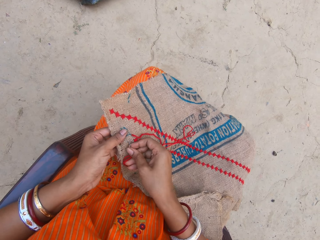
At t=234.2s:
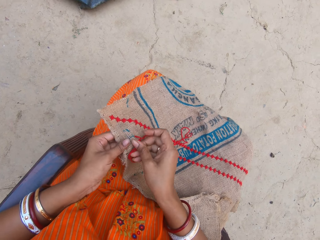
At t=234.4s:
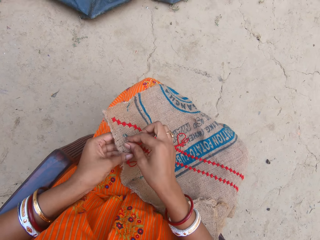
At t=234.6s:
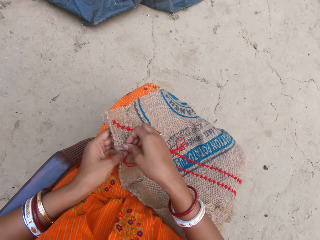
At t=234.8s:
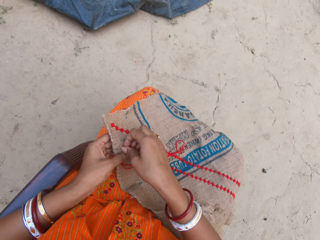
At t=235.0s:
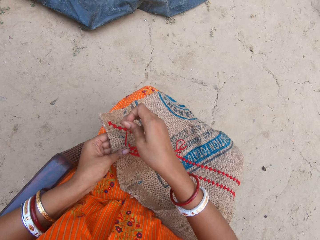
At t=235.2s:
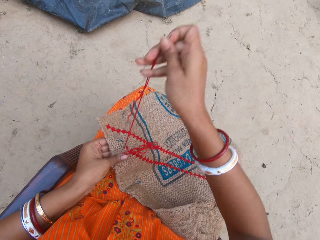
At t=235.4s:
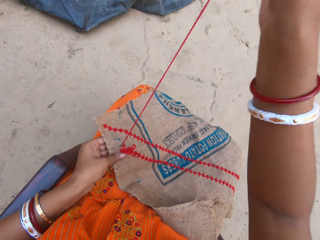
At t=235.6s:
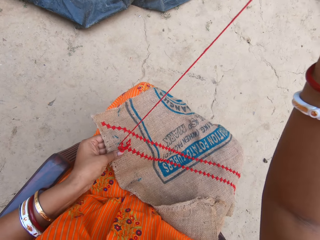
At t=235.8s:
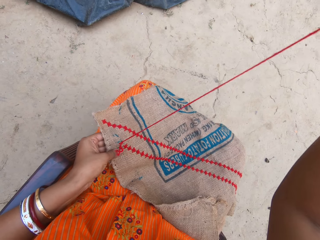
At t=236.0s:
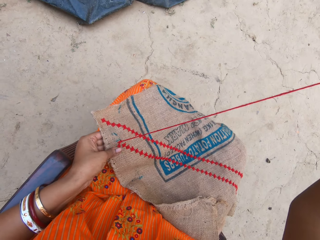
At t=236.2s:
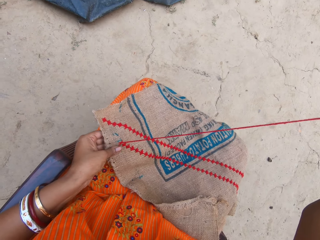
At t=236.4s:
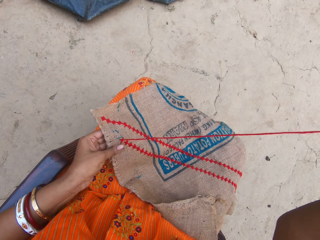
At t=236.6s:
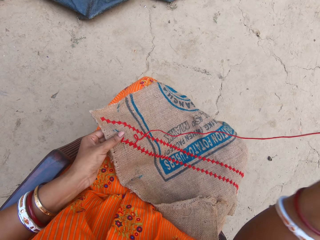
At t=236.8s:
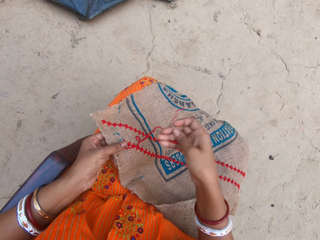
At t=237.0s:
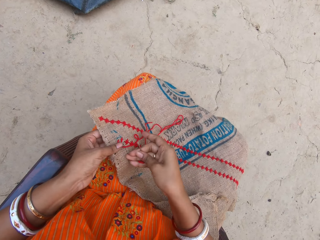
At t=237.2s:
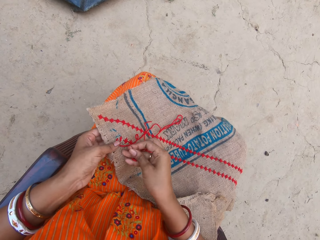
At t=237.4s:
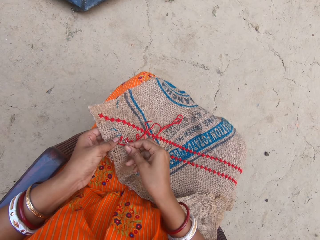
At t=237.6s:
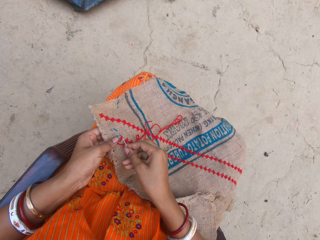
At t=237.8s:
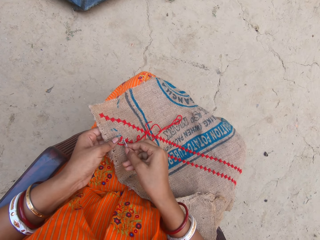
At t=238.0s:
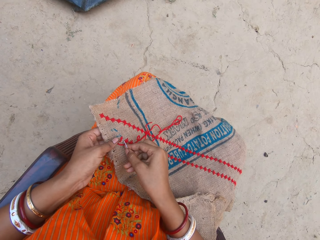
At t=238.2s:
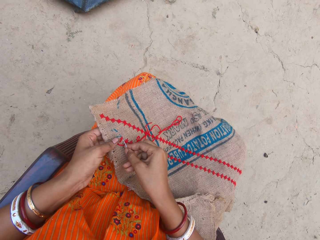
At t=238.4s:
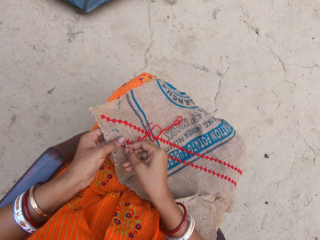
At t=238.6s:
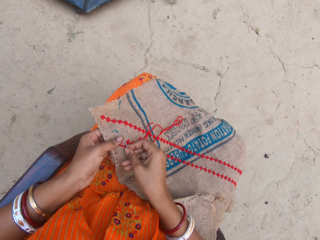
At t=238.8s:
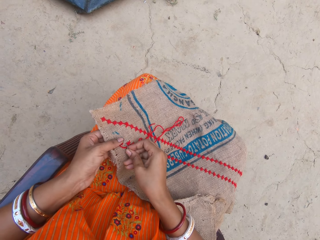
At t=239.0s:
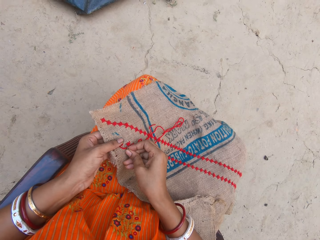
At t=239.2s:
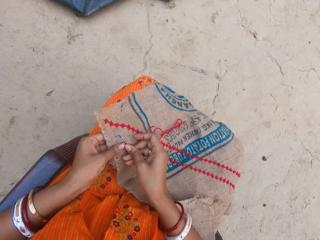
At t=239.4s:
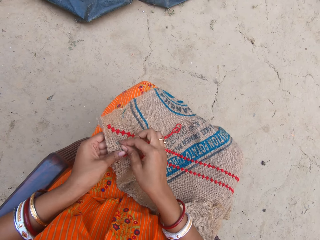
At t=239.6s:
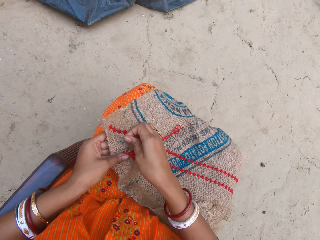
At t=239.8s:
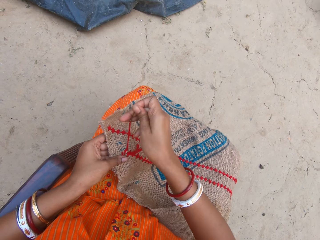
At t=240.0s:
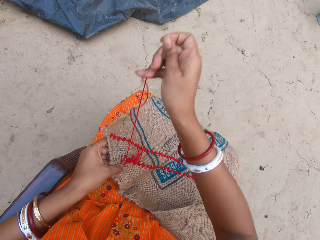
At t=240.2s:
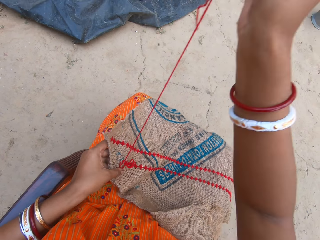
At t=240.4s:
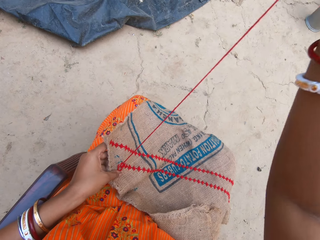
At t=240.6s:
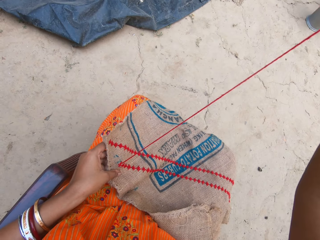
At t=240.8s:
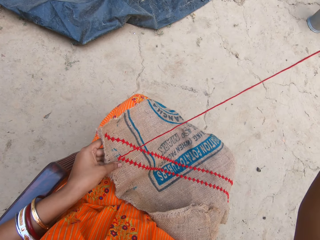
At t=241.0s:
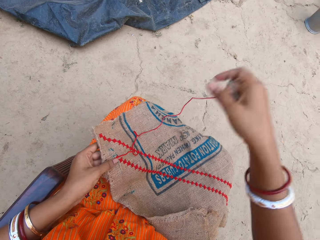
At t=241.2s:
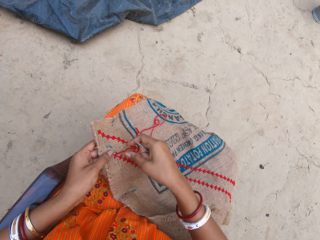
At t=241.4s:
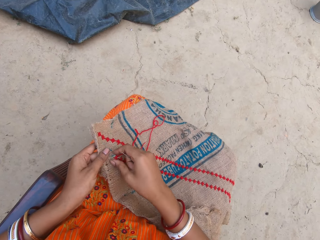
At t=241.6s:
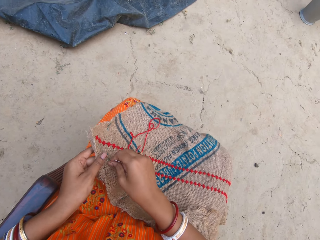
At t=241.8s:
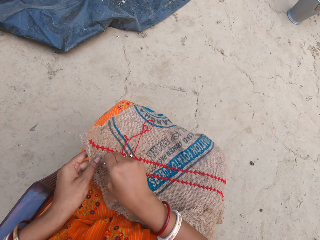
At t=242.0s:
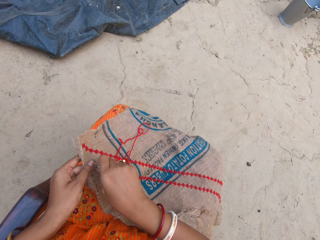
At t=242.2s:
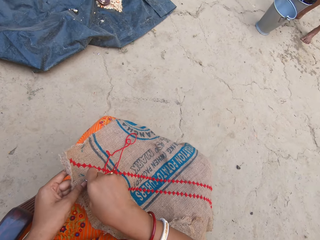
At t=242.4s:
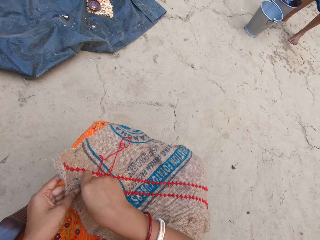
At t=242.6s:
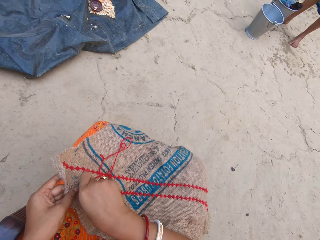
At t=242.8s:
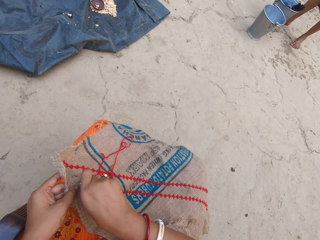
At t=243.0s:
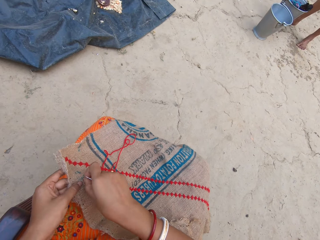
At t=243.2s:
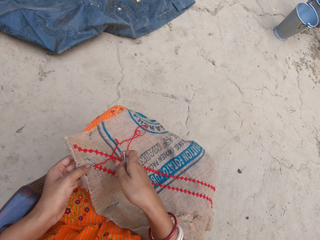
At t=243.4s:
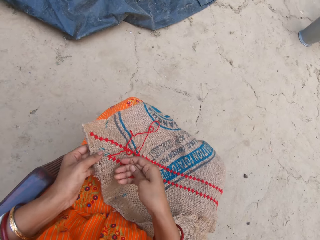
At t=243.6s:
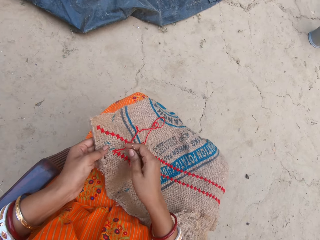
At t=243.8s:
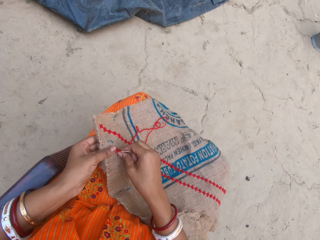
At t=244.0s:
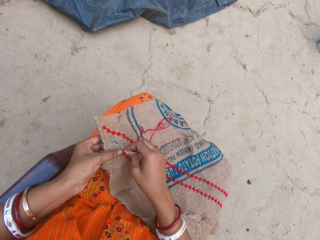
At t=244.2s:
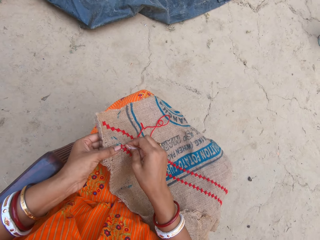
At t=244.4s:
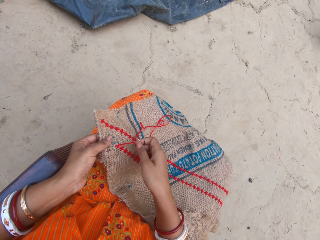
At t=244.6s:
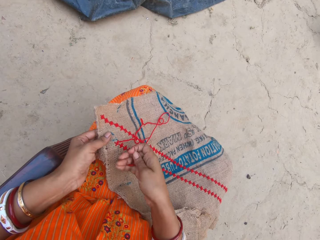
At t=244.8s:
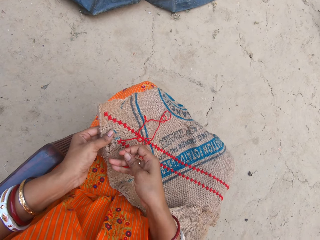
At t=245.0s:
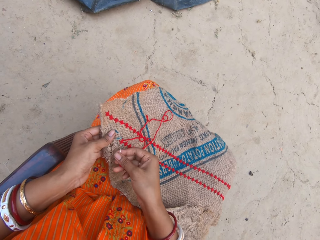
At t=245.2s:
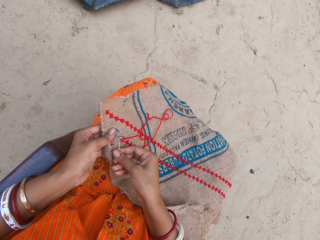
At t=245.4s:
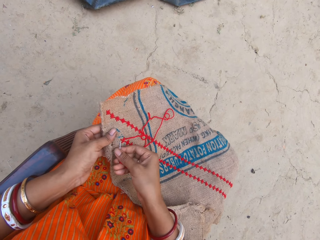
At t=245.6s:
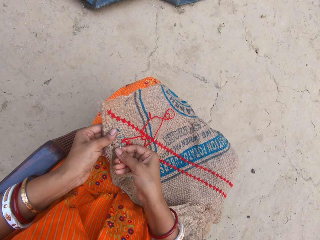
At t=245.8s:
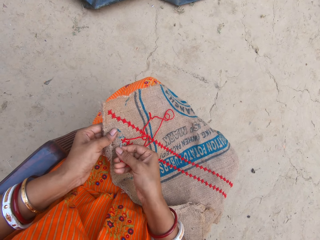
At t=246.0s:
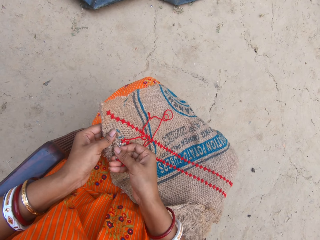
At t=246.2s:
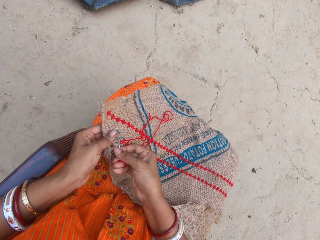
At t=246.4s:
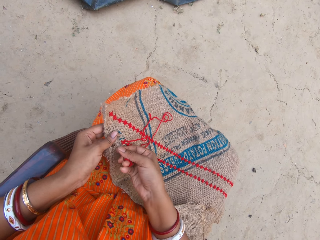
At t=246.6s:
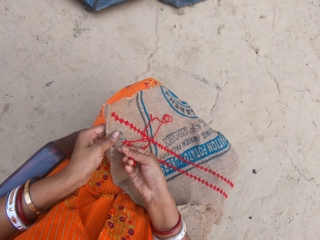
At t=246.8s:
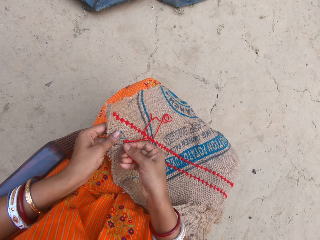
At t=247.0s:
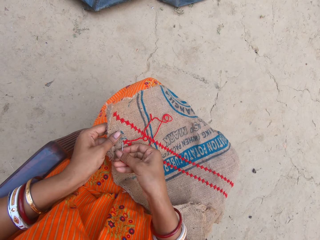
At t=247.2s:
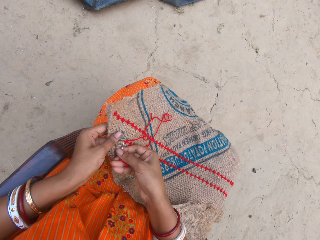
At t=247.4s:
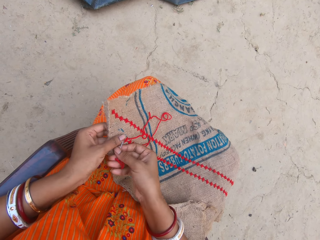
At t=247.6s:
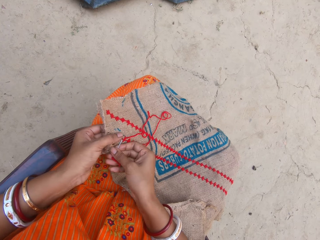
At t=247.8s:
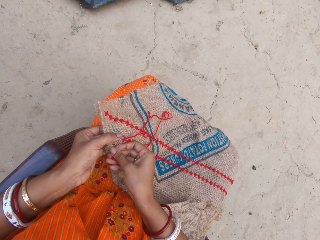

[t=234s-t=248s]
The camera wearer pulls the thread. A woman interacts with the camera wearer. The camera wearer sews the fabric. They pull the thread. They touch the thread. They sew the fabric.

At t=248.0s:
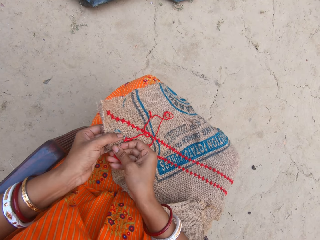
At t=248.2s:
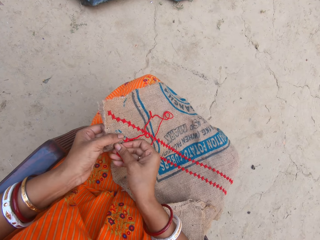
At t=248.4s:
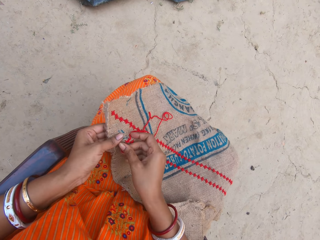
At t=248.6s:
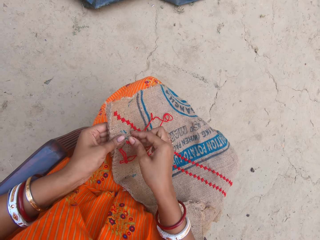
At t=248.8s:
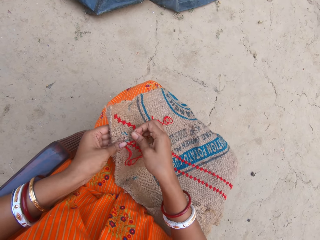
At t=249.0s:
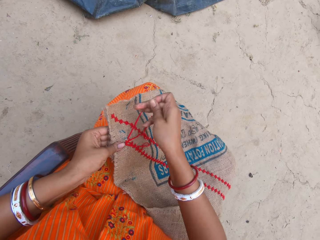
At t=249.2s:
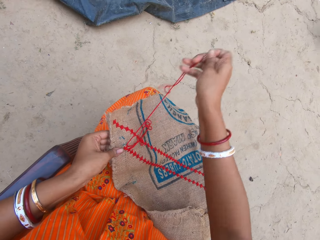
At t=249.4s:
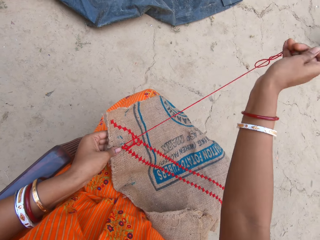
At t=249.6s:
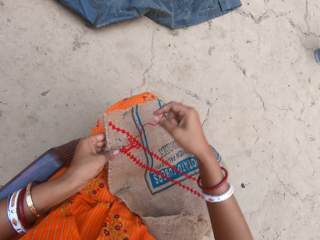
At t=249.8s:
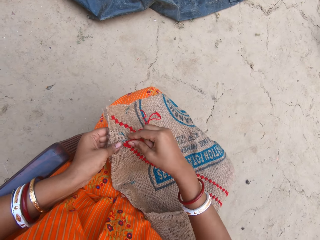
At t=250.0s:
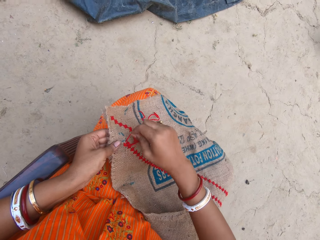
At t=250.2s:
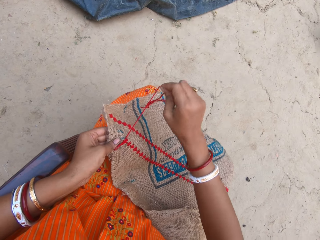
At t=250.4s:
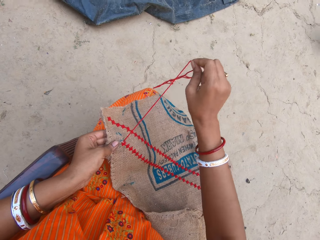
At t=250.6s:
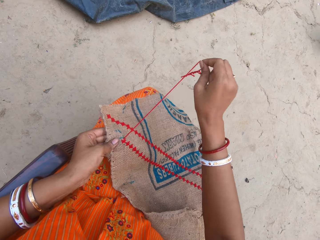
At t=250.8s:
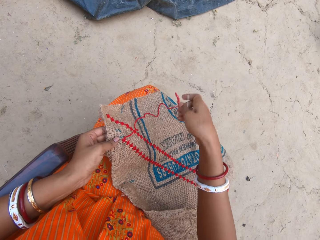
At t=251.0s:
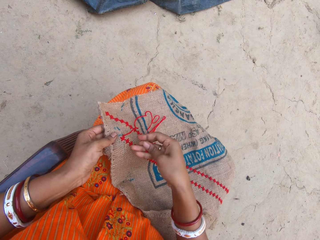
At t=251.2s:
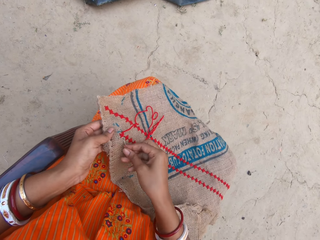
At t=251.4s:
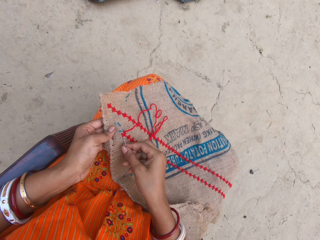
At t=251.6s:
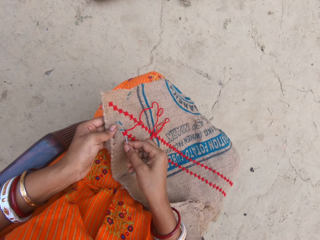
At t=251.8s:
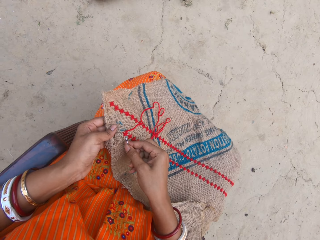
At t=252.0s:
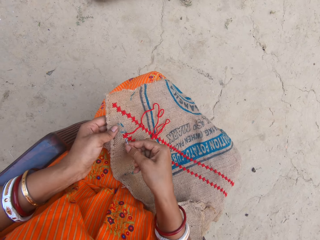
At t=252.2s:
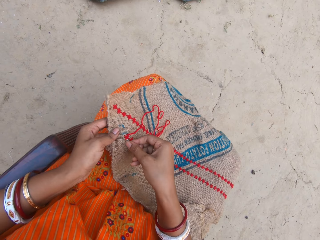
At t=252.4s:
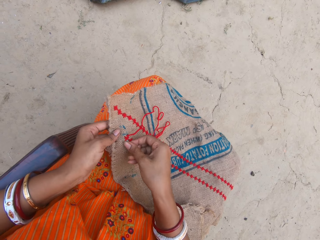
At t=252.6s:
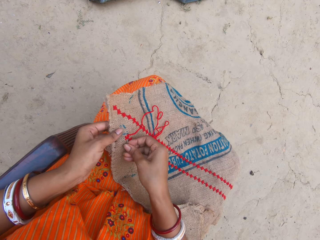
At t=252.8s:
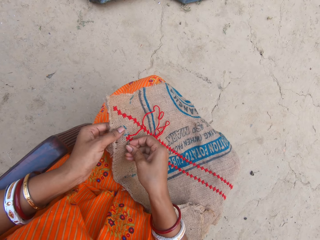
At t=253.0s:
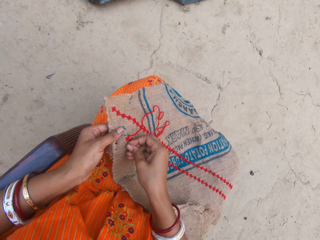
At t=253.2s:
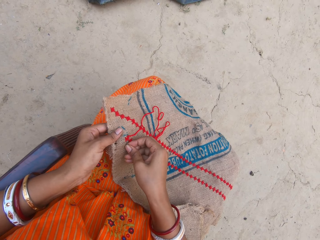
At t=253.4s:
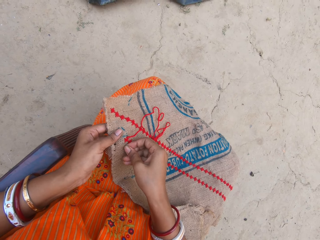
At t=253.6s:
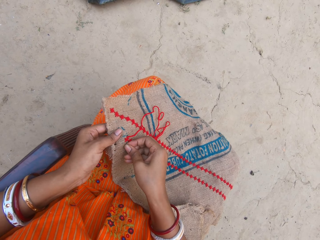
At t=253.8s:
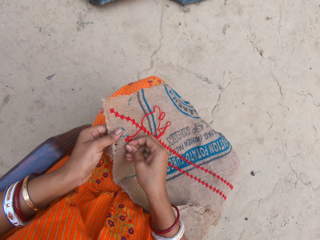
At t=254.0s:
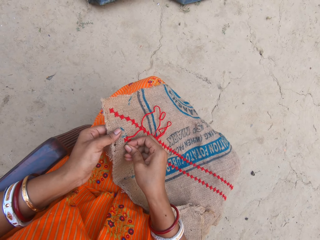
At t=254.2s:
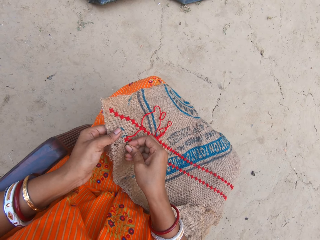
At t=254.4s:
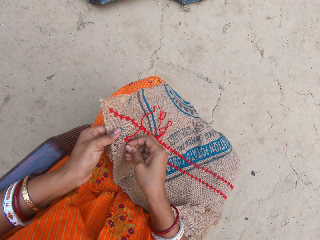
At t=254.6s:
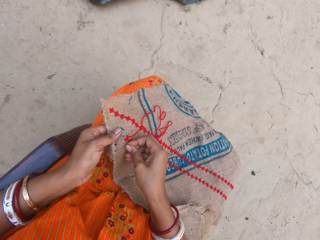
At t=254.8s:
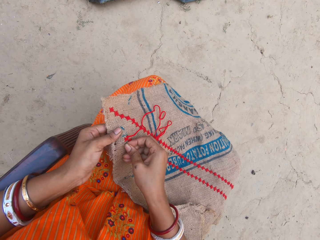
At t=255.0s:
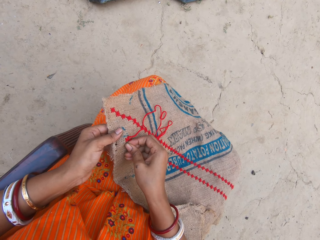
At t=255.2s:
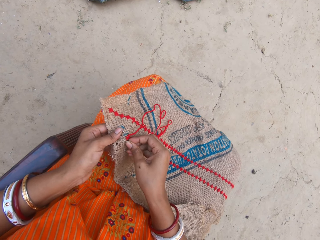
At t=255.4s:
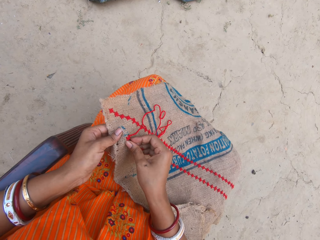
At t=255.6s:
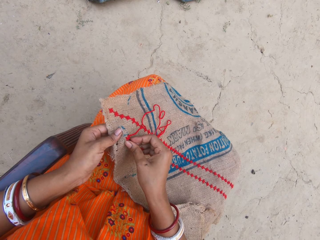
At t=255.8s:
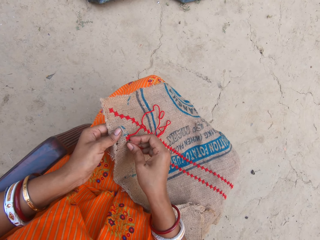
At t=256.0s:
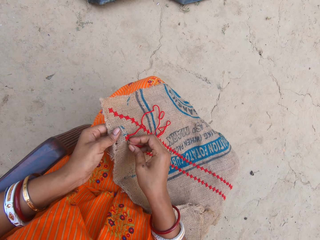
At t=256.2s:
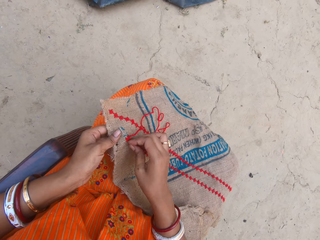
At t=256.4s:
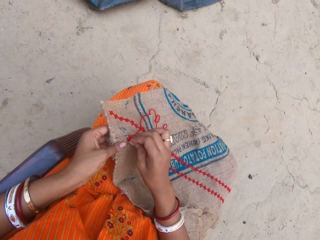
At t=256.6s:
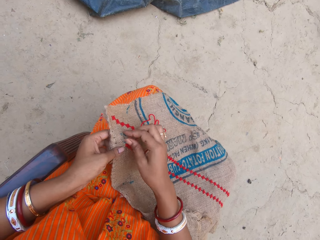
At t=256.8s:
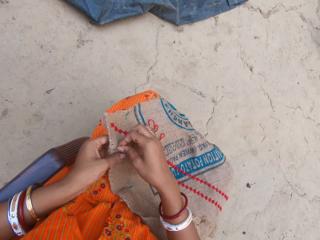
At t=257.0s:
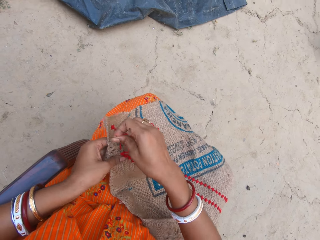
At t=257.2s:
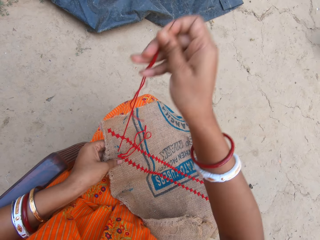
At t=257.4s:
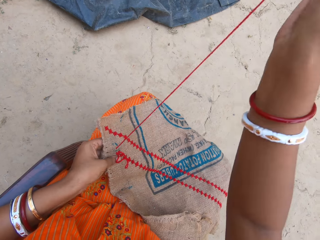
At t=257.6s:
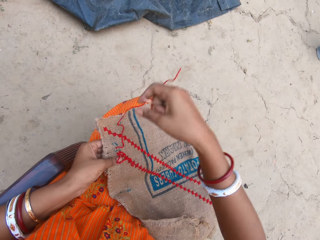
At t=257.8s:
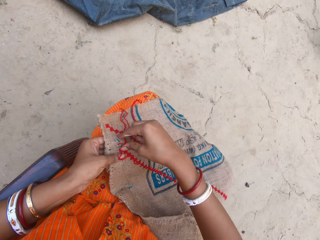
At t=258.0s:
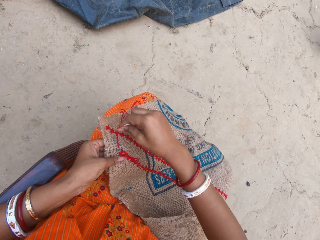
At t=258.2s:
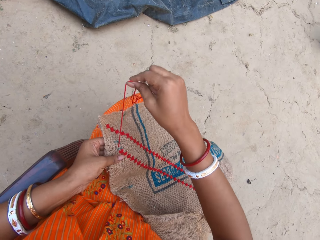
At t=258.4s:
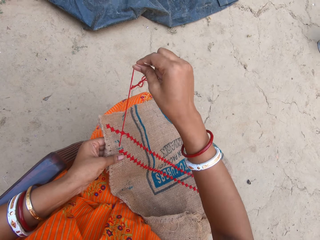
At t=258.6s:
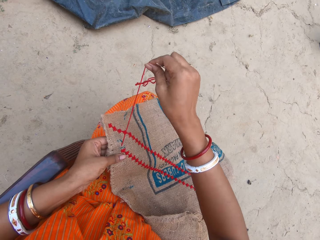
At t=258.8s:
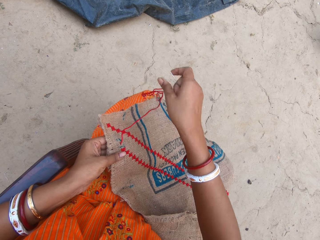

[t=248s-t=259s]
The camera wearer pulls the thread. They sew the fabric. They pull the thread.
